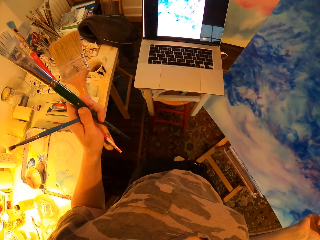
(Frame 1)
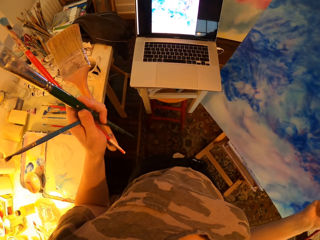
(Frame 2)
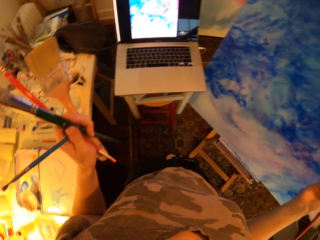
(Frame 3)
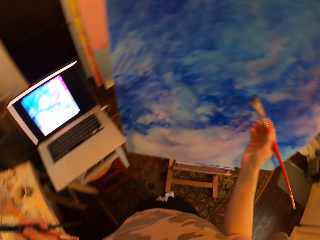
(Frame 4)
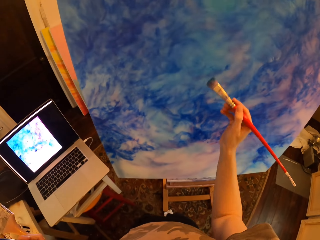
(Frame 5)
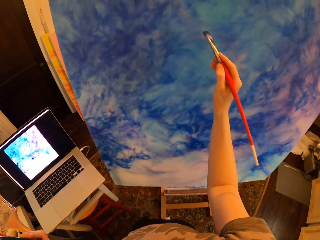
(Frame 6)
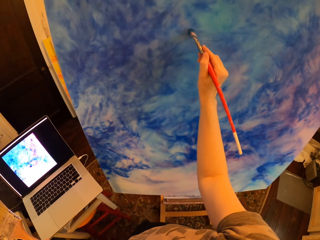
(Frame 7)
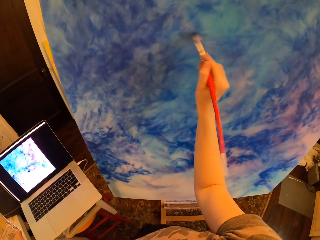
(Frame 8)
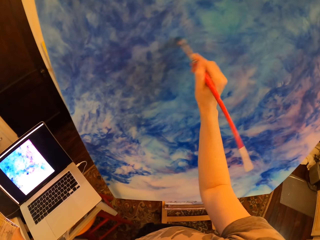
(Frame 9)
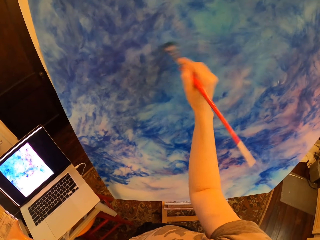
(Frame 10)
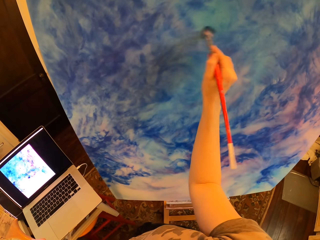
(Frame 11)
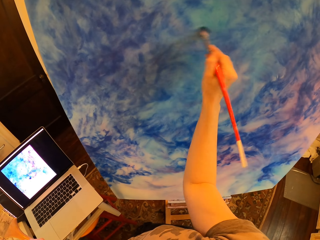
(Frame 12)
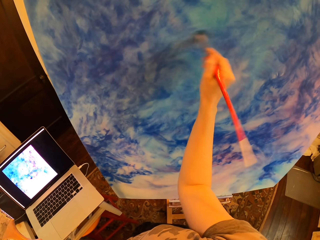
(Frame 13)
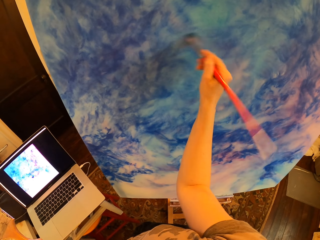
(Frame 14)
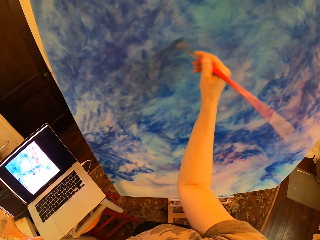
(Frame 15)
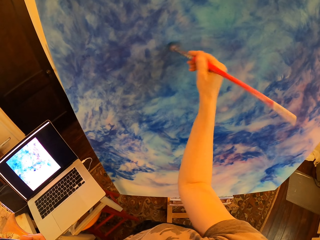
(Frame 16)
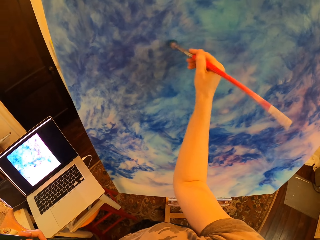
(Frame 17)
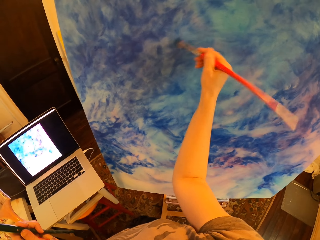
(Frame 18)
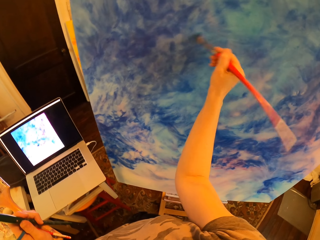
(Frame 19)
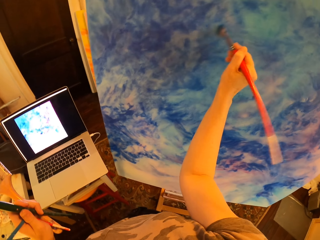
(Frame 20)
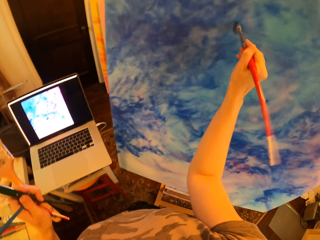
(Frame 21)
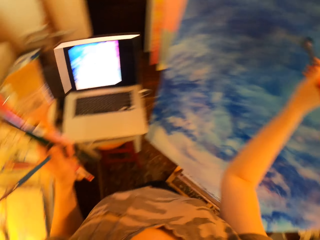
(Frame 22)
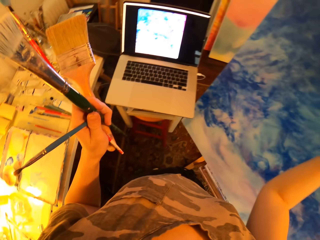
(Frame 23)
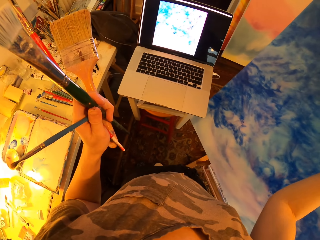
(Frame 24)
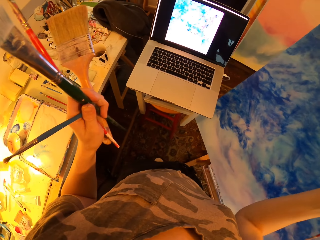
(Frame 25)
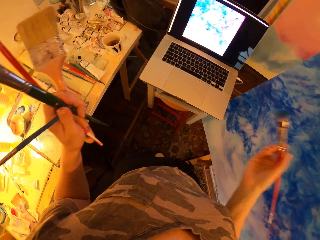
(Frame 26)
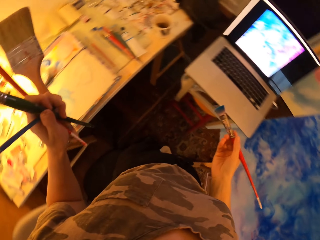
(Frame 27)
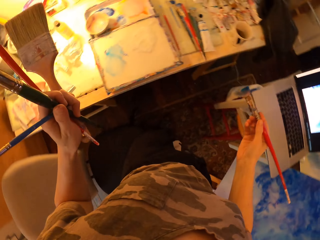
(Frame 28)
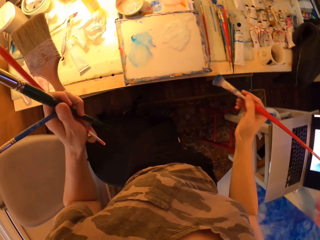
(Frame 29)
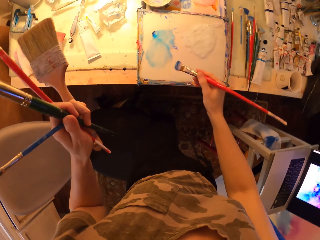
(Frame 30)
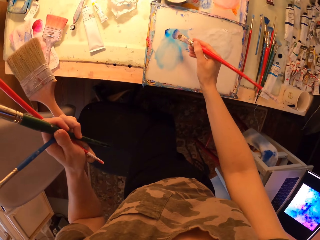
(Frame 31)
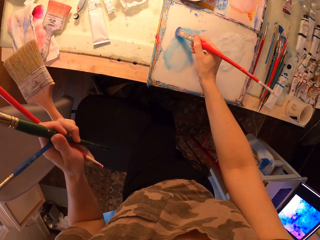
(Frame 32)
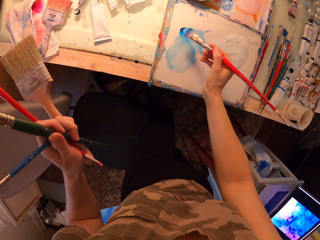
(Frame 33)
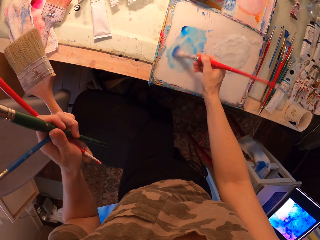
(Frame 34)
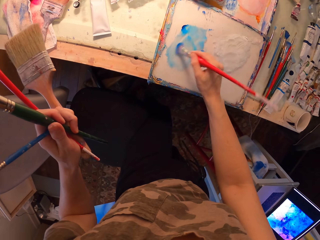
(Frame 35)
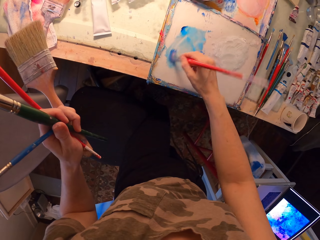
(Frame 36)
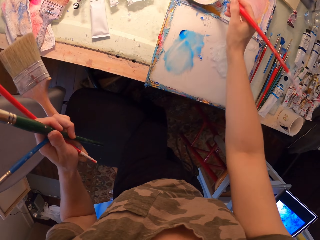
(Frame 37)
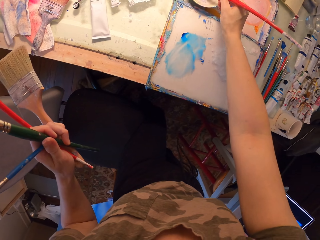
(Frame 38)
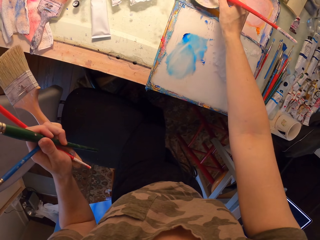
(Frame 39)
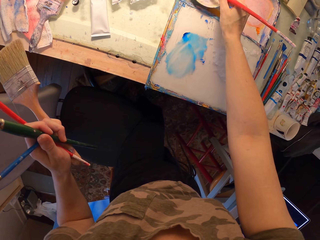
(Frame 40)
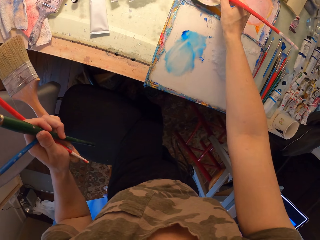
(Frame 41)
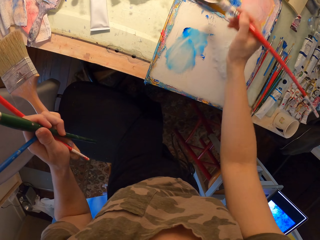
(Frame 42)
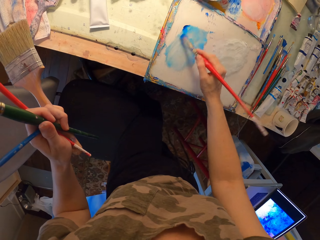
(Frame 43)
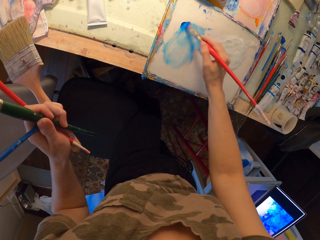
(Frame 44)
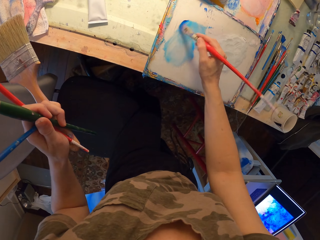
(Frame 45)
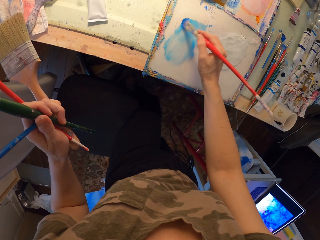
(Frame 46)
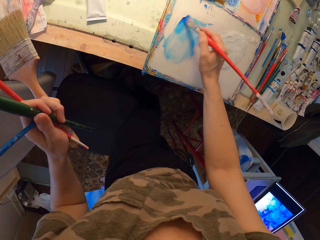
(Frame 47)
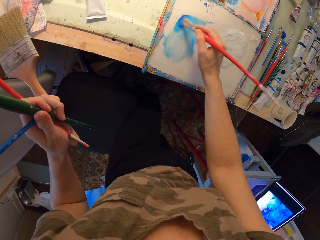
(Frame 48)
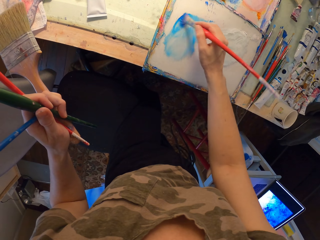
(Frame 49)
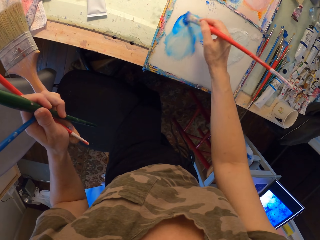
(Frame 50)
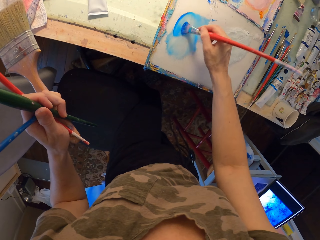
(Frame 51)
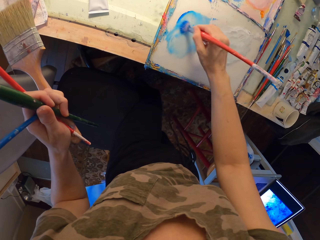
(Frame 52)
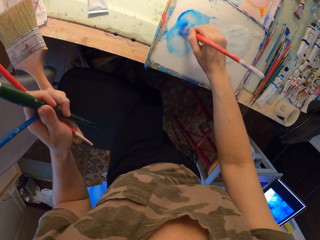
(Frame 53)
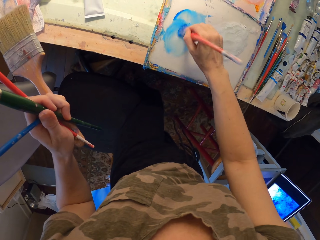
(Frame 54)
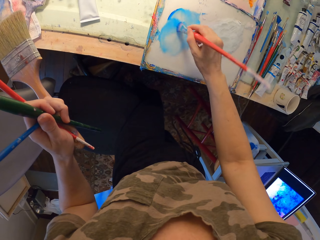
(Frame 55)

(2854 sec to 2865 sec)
The camera wearer stares at the laptop and holds brushes. They paint on the canvas with an art brush. They stare at the laptop and hold the brushes. They turn around with the brushes. They hold the brushes and rub the art brush in blue paint. They dip the art brush in a bowl and hold the brushes. They rub the art brush in the blue paint and hold the brushes.

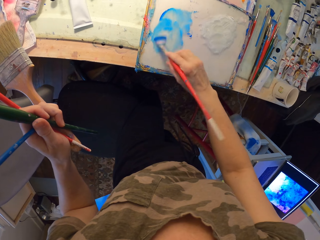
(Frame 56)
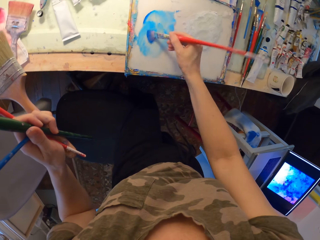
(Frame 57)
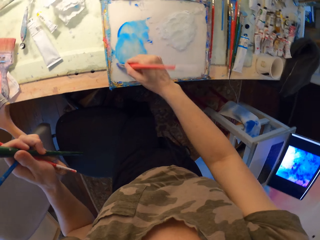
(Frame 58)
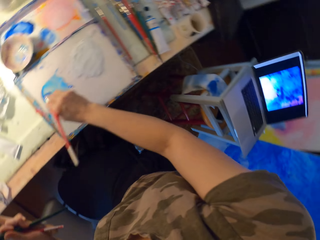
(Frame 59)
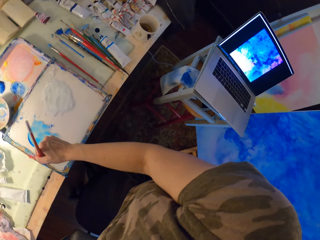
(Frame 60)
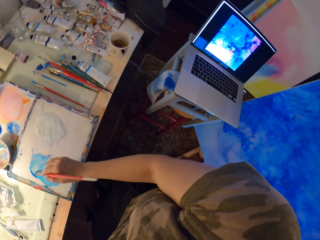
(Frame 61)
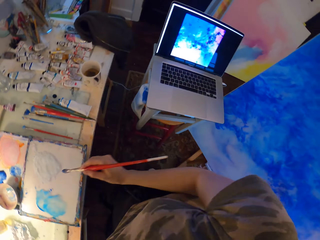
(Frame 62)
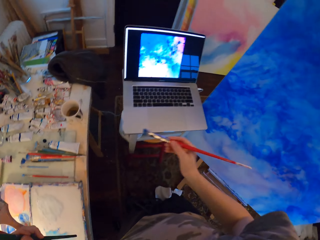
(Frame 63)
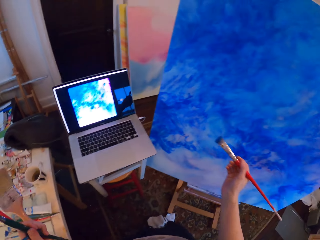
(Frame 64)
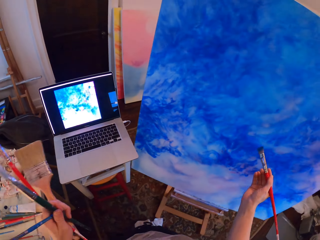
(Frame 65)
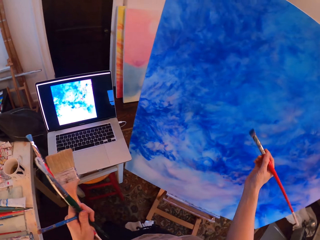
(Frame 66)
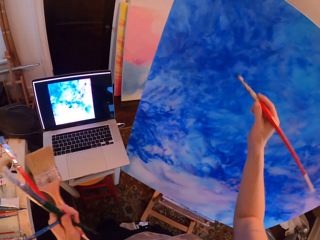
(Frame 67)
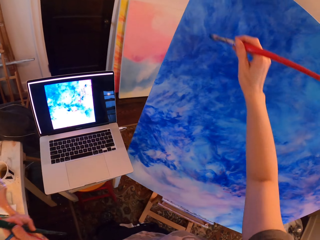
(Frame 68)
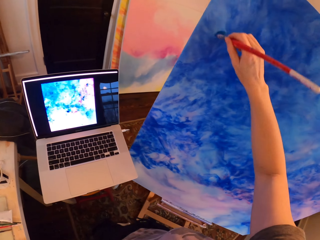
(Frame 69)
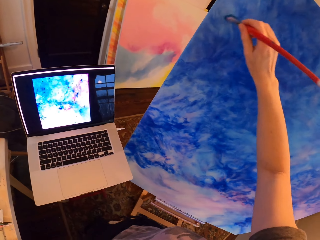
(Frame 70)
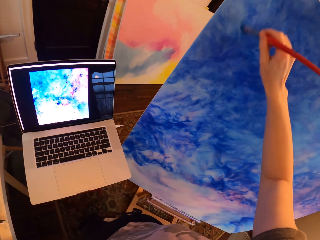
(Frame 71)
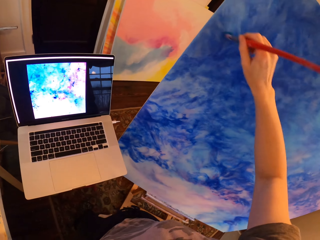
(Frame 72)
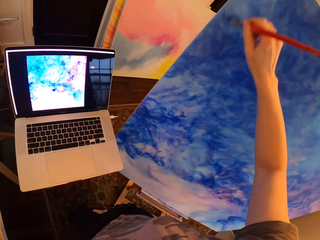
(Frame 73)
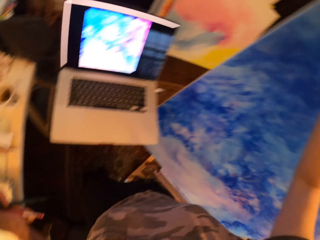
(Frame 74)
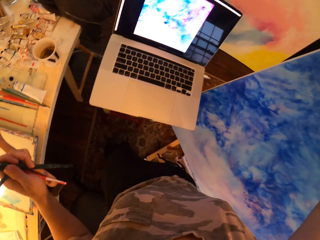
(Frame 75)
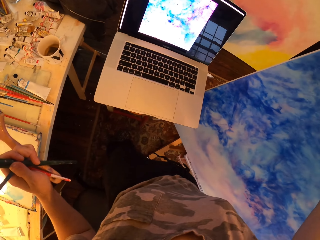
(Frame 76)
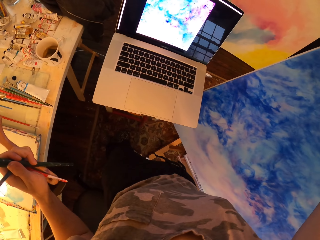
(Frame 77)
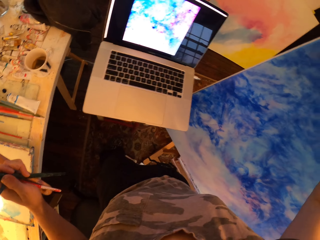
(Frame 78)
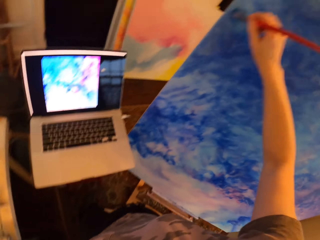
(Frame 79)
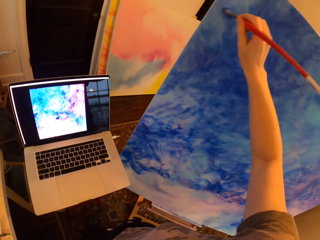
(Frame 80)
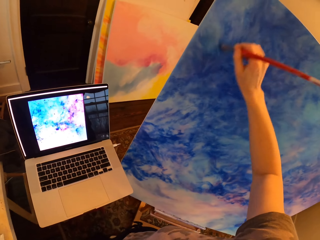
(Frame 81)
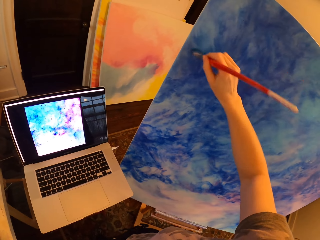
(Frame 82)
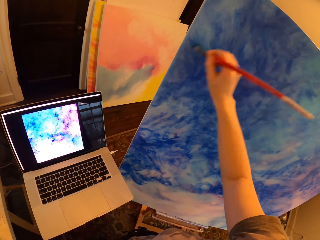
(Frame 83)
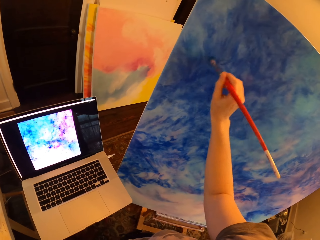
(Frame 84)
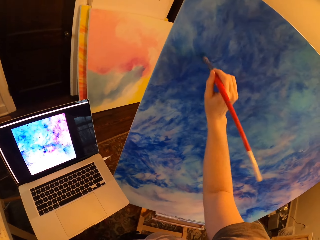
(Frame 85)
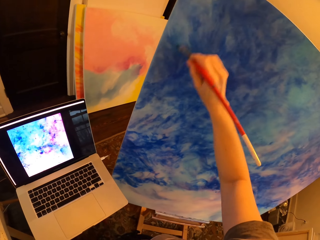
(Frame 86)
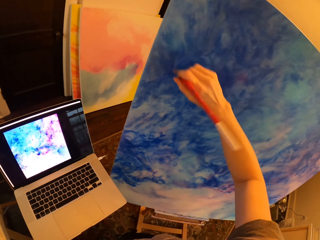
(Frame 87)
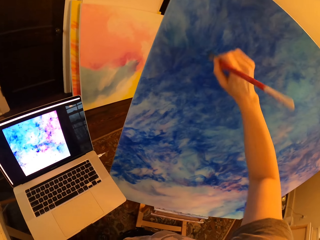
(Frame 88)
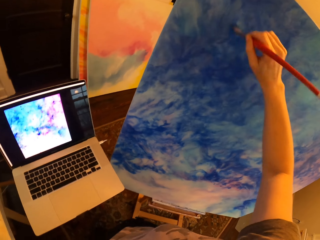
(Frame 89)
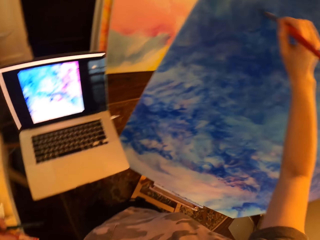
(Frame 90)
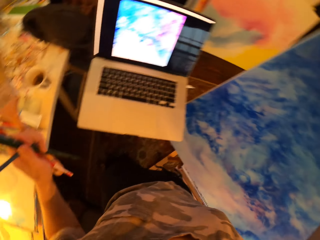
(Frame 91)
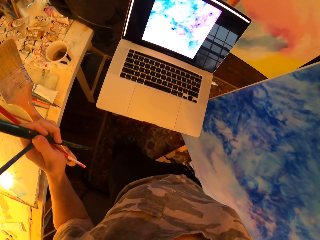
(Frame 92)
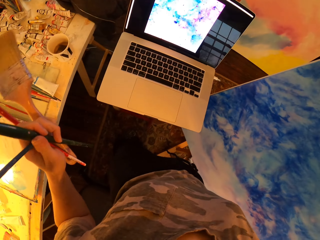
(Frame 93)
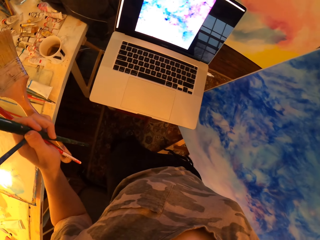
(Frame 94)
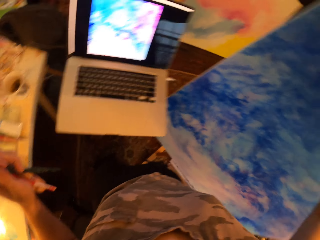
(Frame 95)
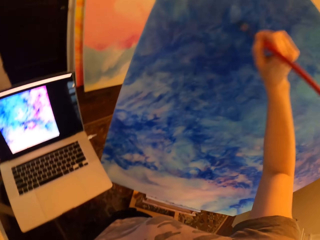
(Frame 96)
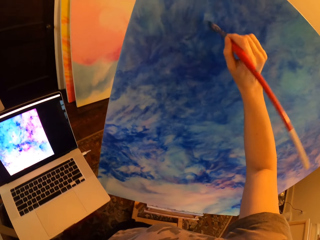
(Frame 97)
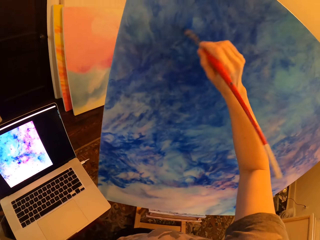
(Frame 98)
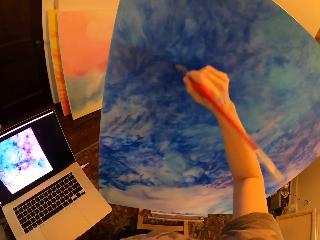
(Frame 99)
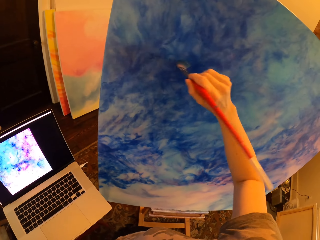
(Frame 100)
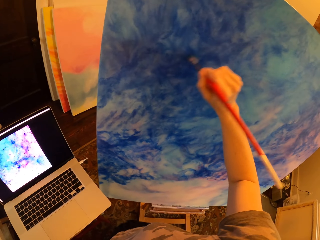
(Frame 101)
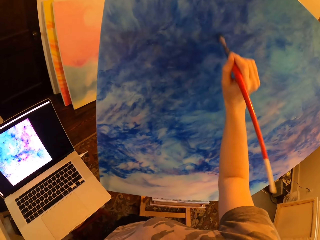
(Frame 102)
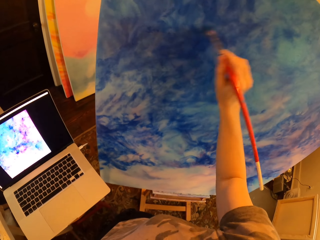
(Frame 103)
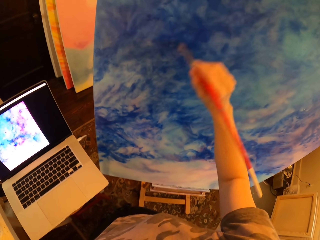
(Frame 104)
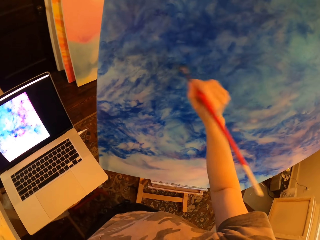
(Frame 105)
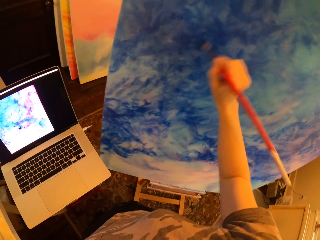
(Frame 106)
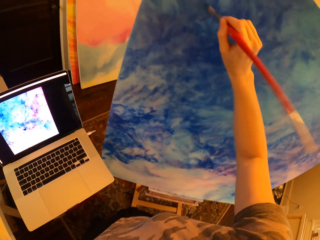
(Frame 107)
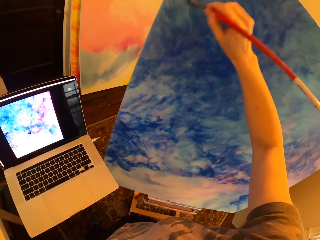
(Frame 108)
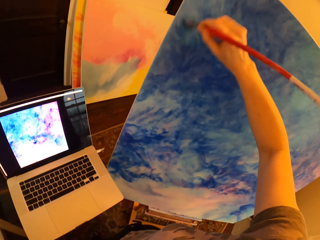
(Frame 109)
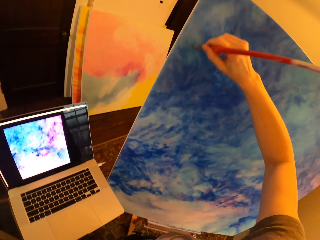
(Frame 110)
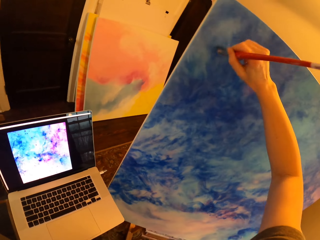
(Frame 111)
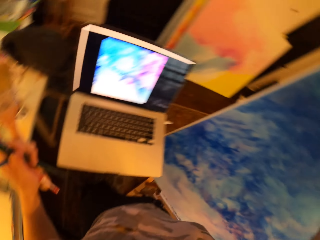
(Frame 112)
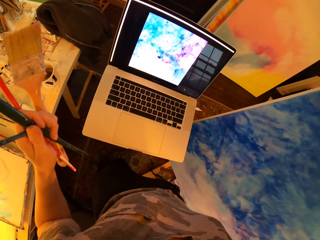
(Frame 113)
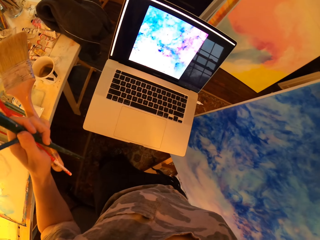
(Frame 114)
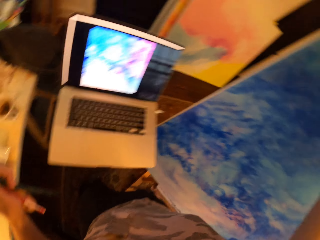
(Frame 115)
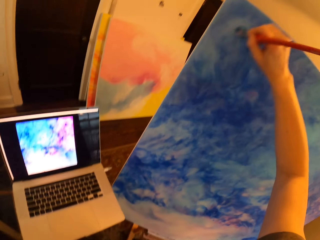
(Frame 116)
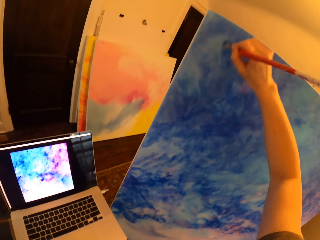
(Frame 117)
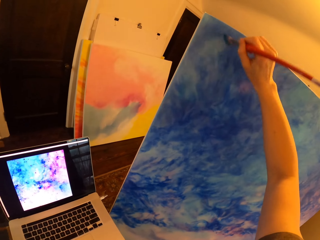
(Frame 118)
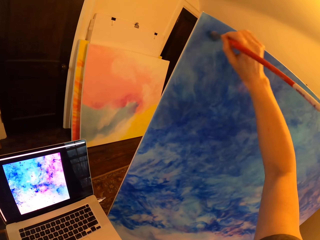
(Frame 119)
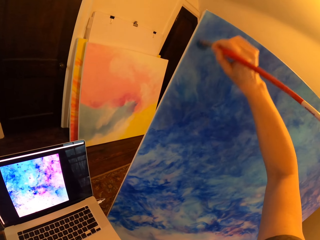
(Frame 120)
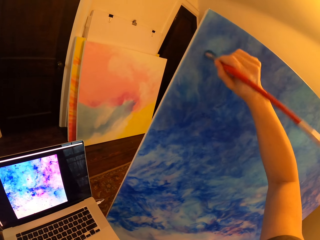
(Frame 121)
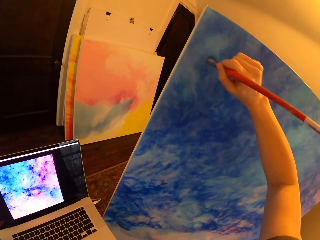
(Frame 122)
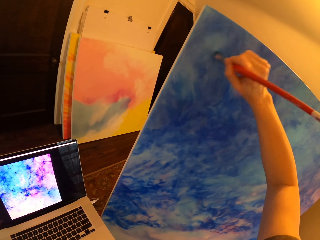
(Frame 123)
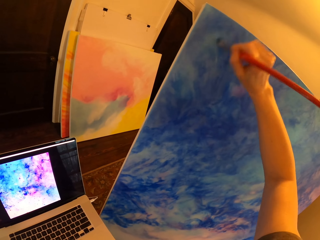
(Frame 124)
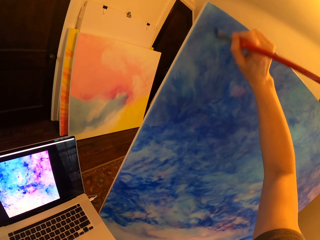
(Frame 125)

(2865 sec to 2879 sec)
The camera wearer turns around with brushes. They paint on the canvas with an art brush. They stare at the laptop and hold the brushes. They paint on the canvas with the art brush. They hold the brushes and stare at the laptop. They paint on the canvas with the art brush. They stare at the laptop and hold the brushes. They paint on the canvas with the art brush.
